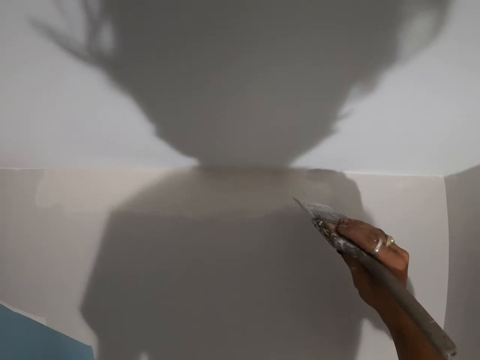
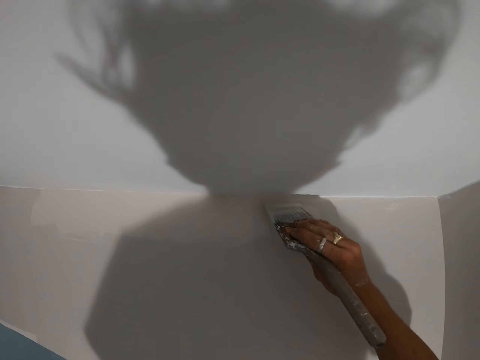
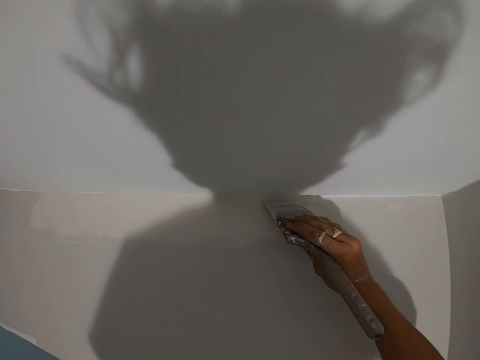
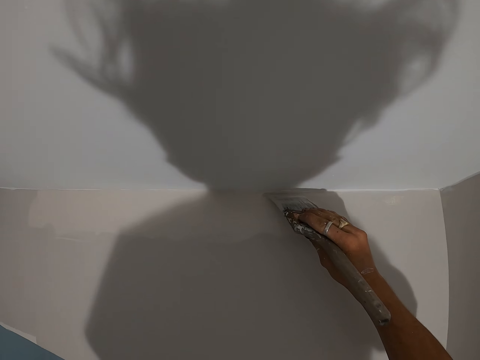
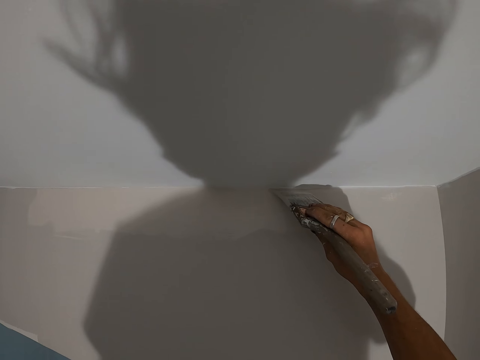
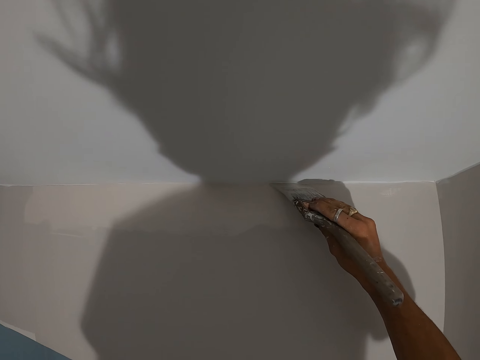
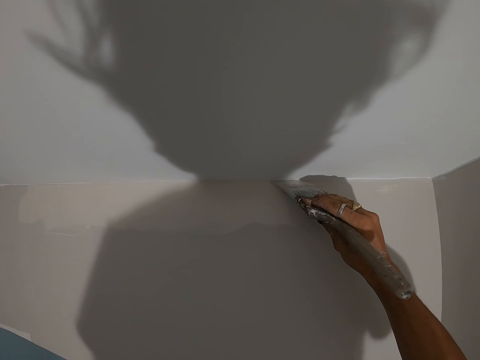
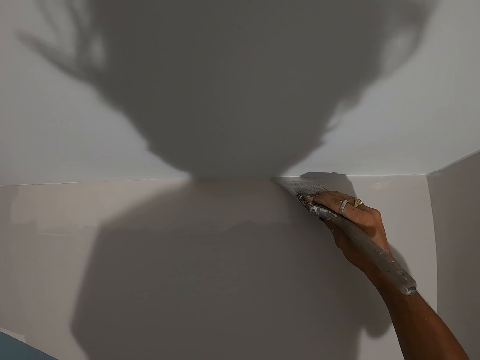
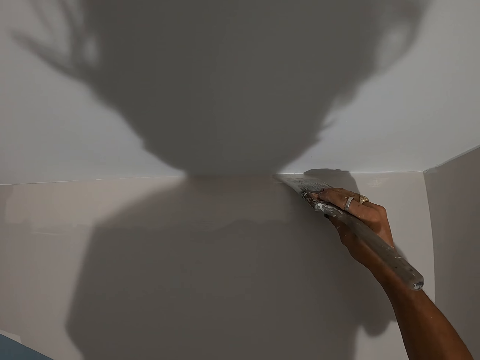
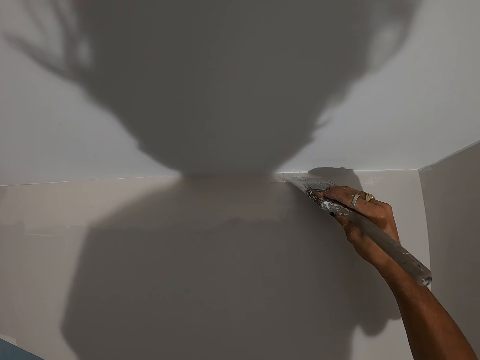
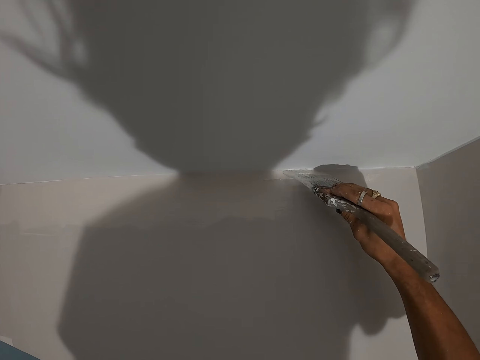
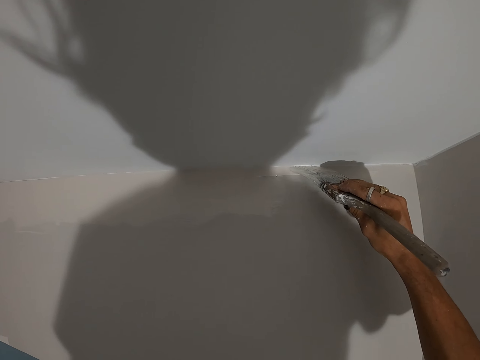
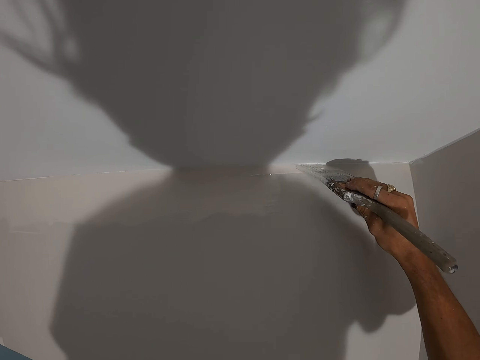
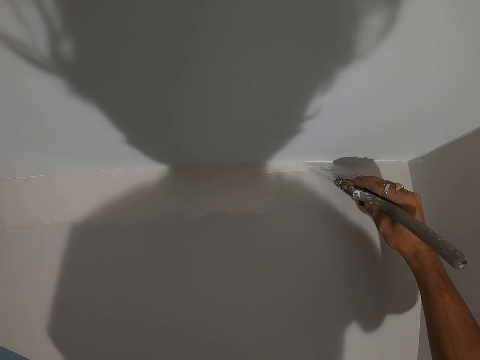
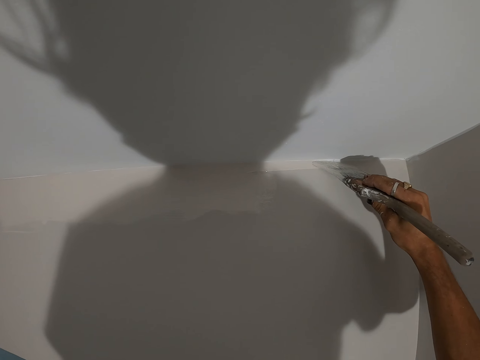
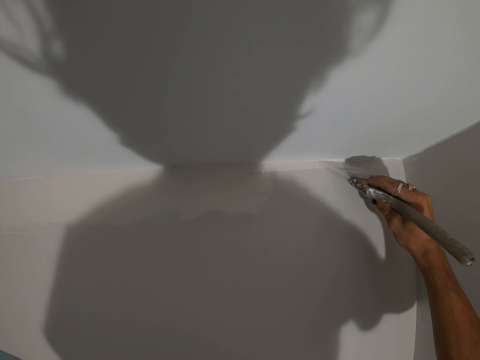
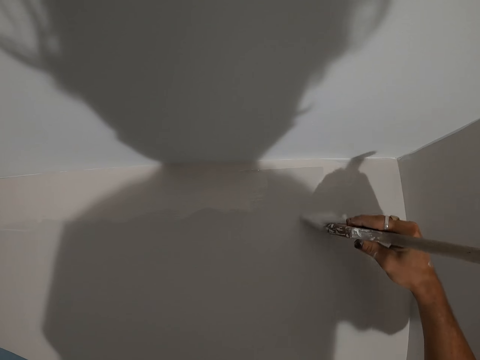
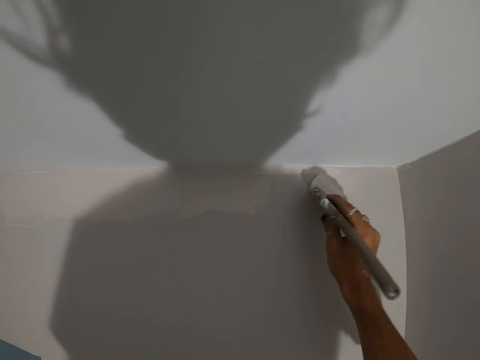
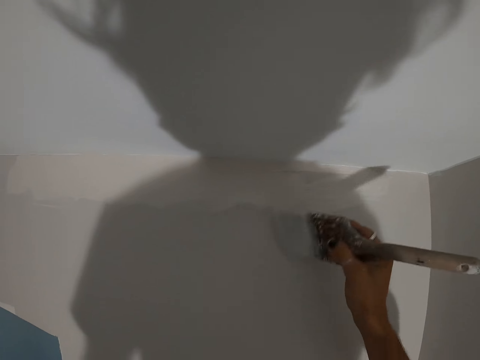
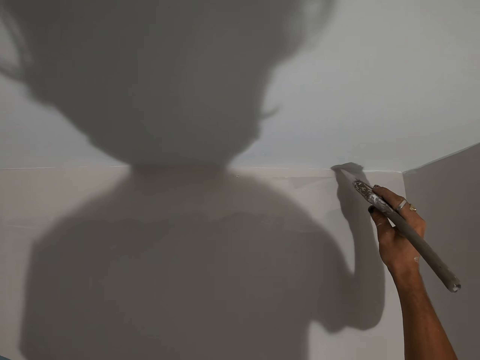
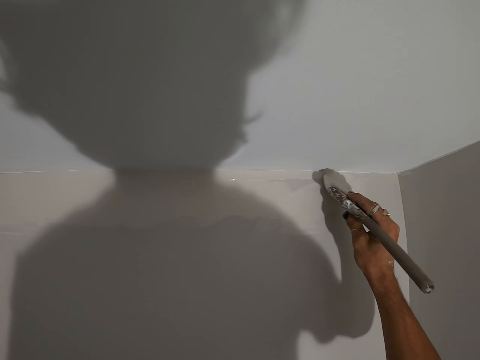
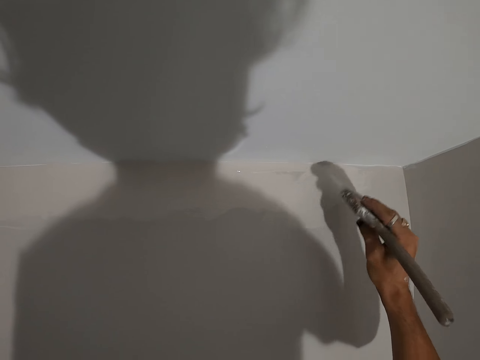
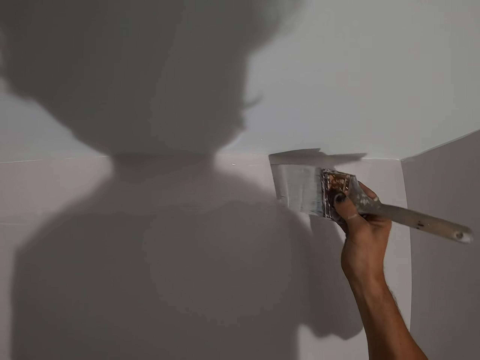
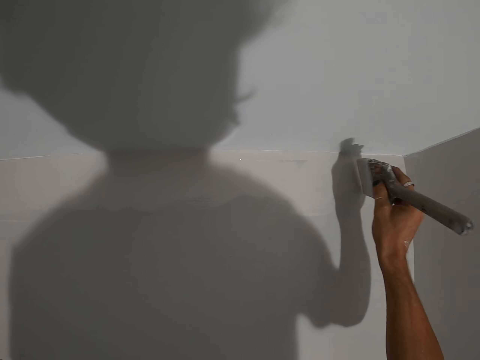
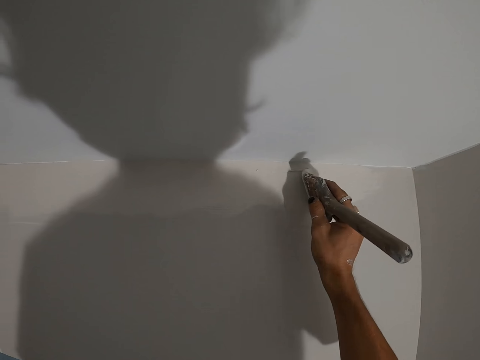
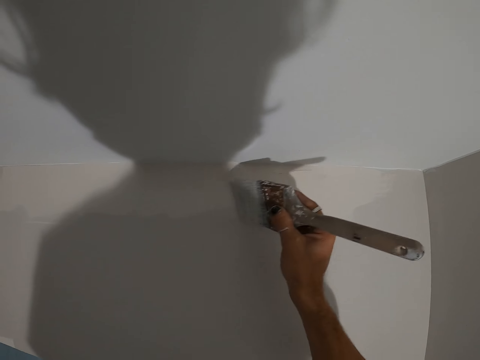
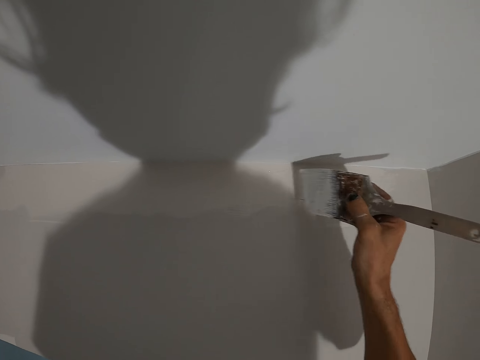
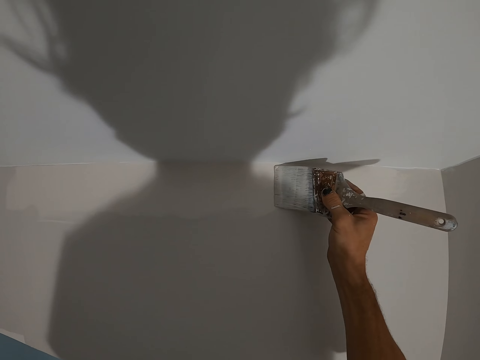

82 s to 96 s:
The camera wearer paints the wall with the paint brush.

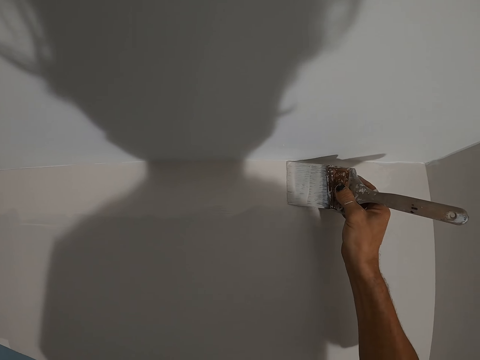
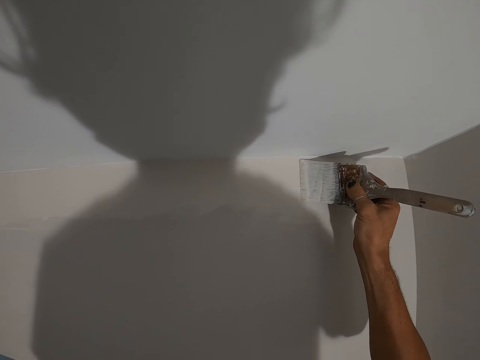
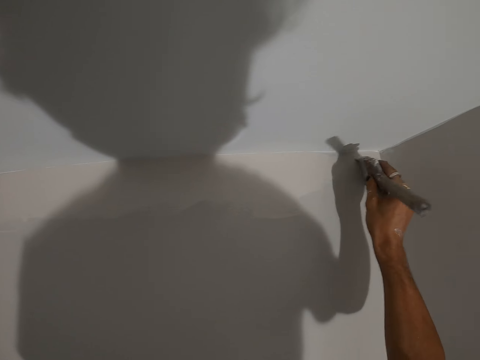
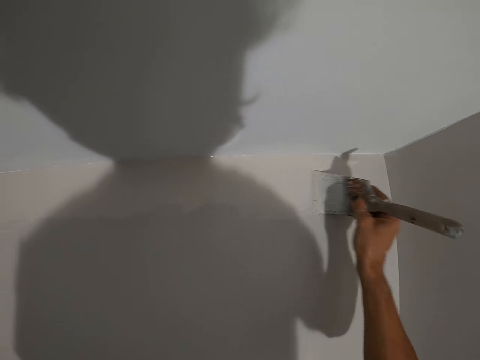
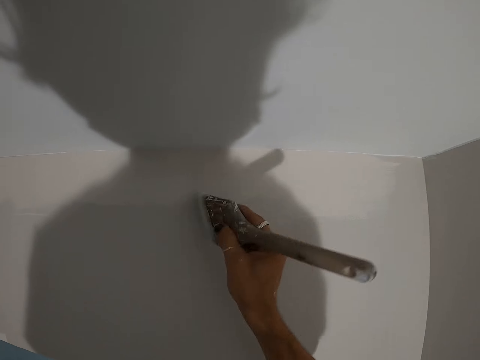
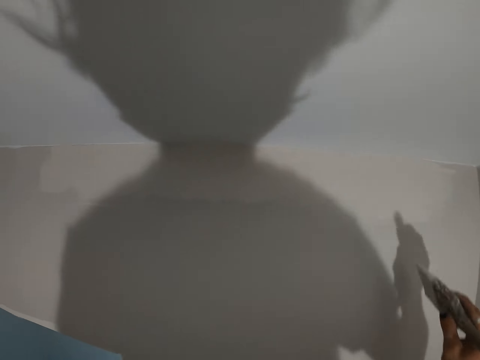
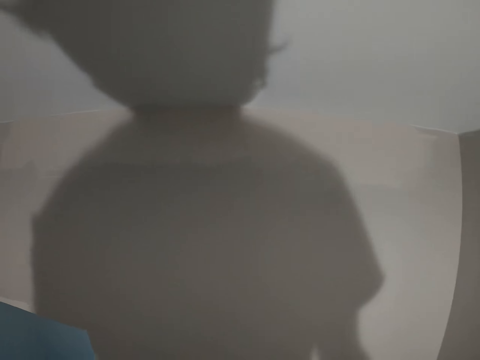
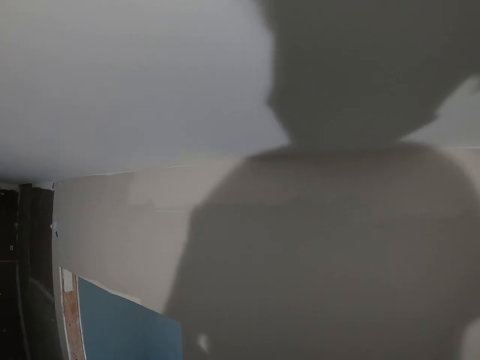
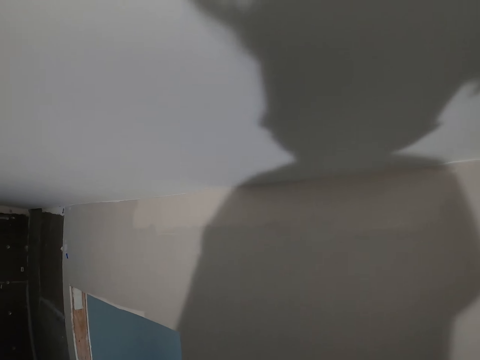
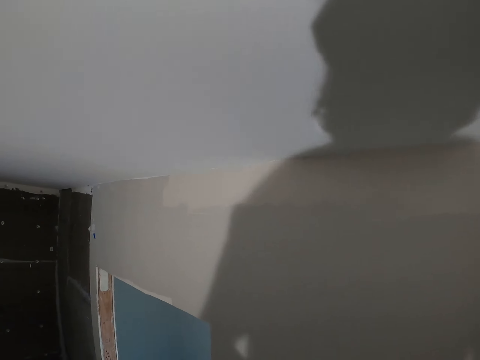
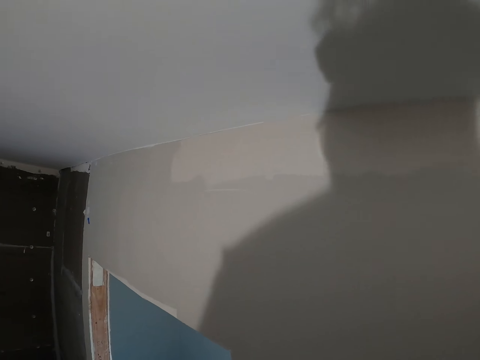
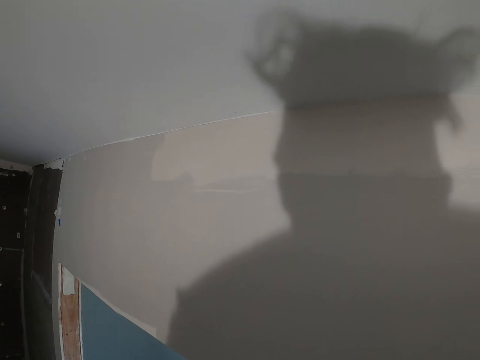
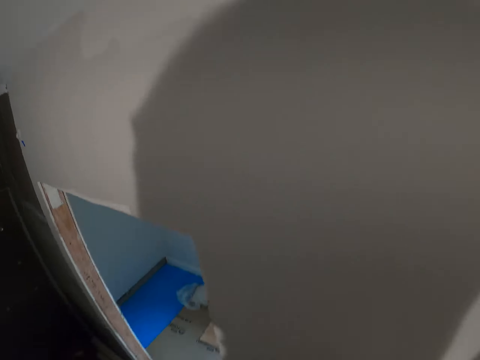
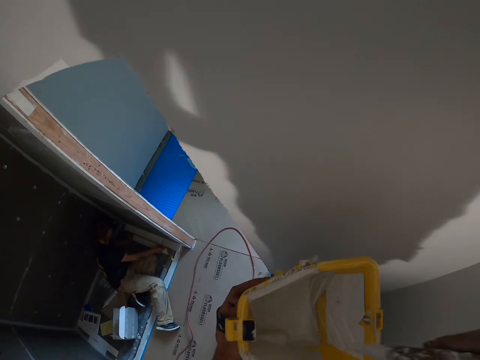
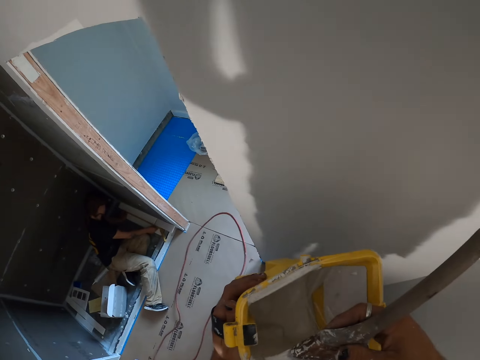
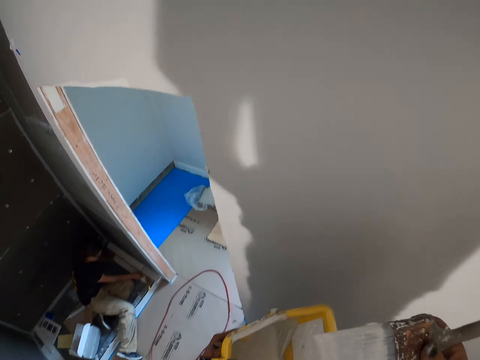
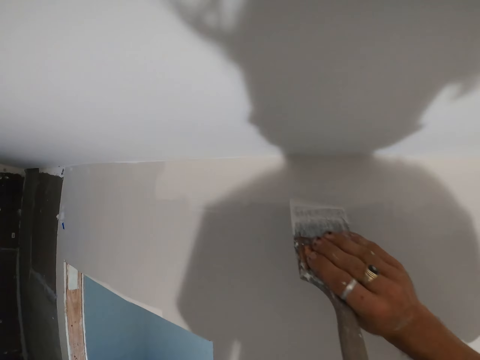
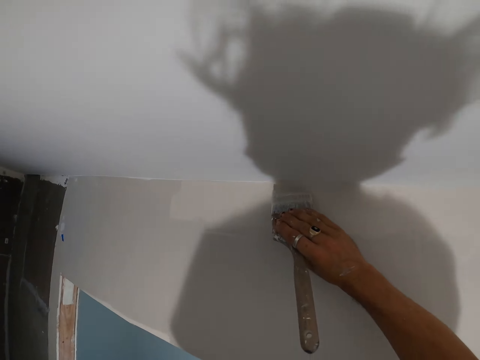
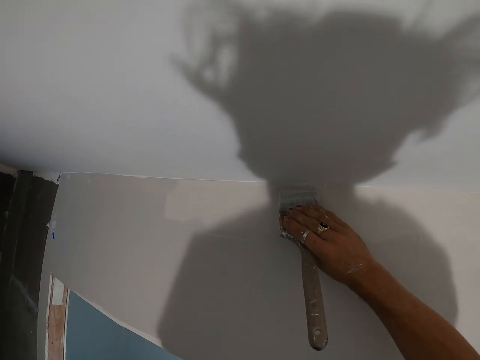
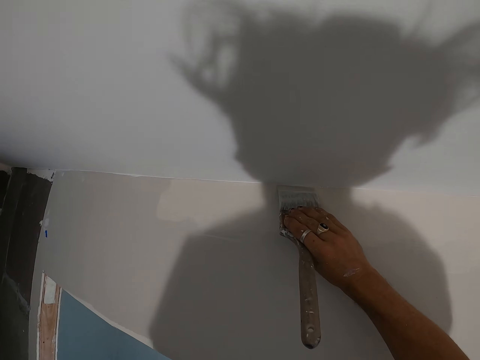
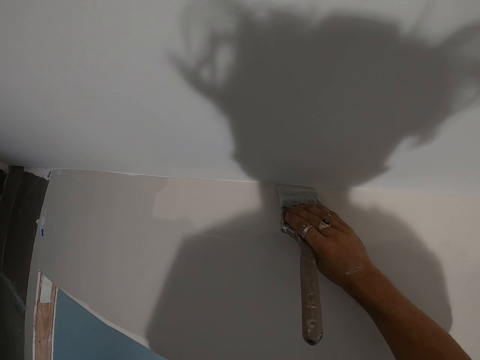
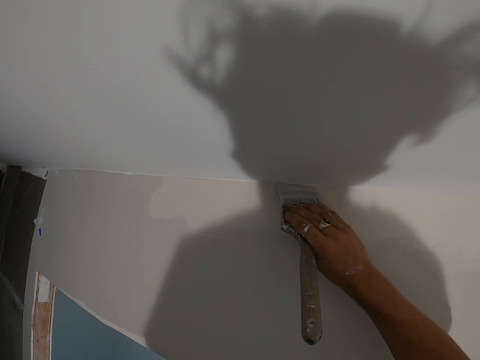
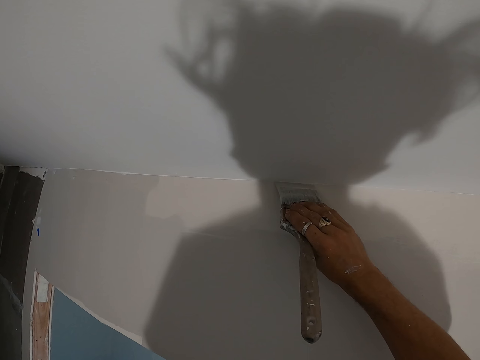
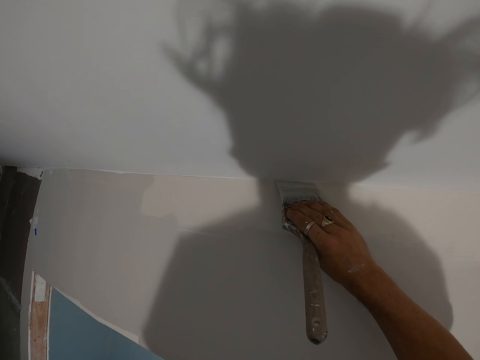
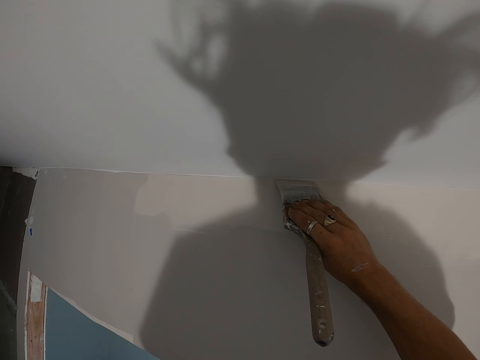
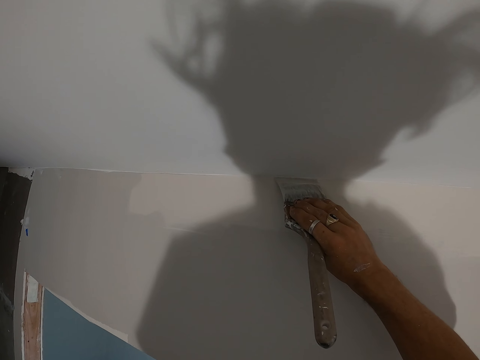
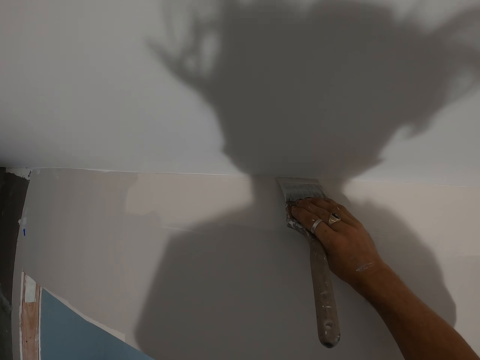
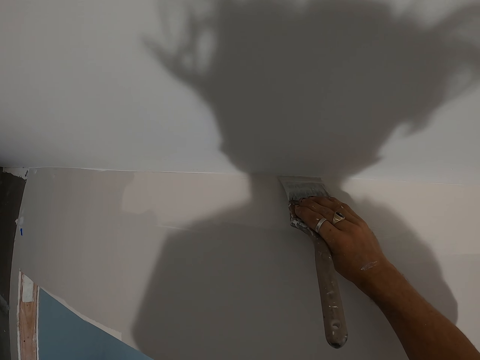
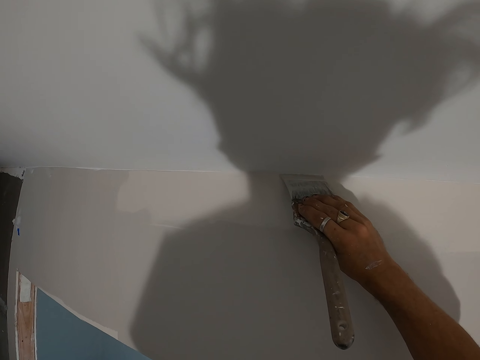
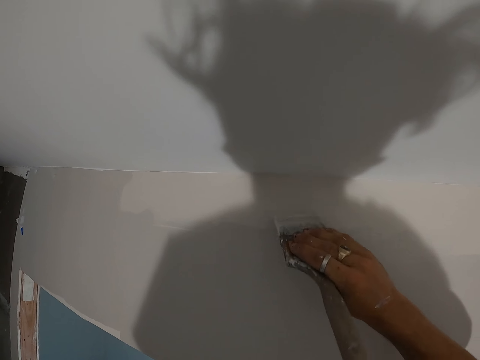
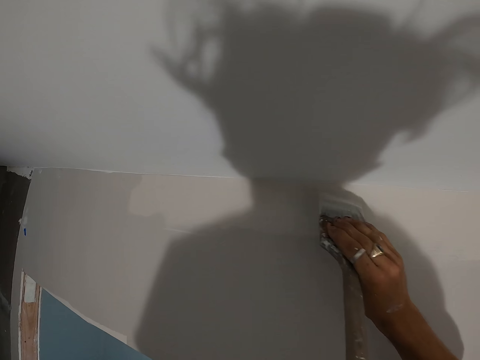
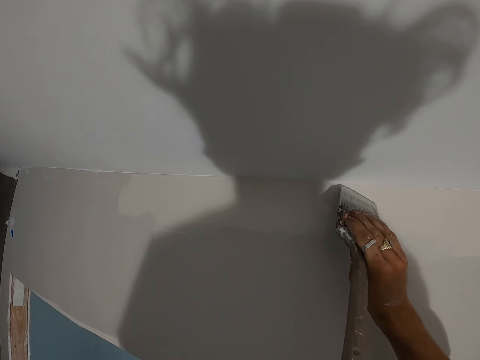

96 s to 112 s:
The camera wearer turns around the room. They paint the wall with the paint brush. They dip the paint brush in the paint bucket. They paint the wall with the paint brush.
